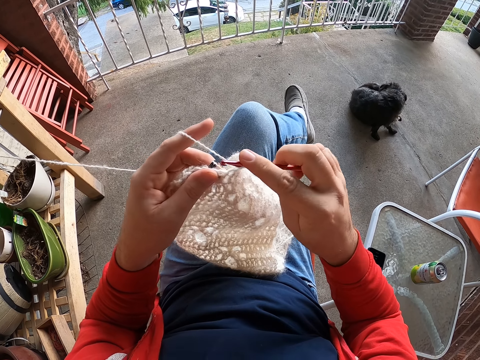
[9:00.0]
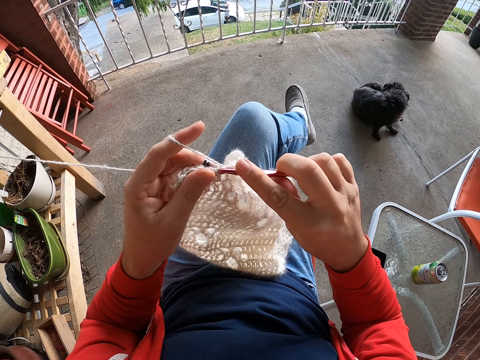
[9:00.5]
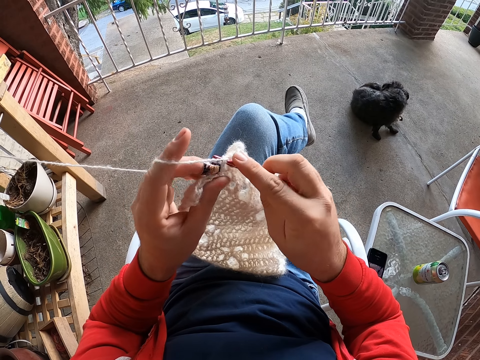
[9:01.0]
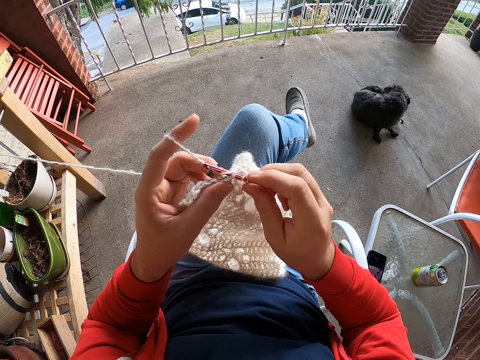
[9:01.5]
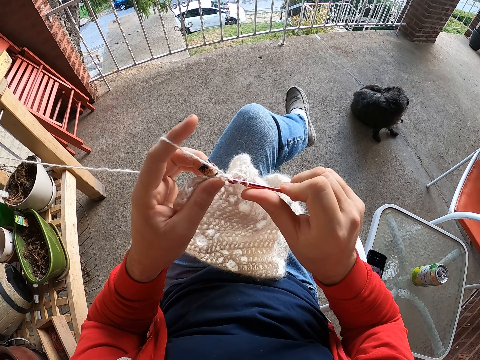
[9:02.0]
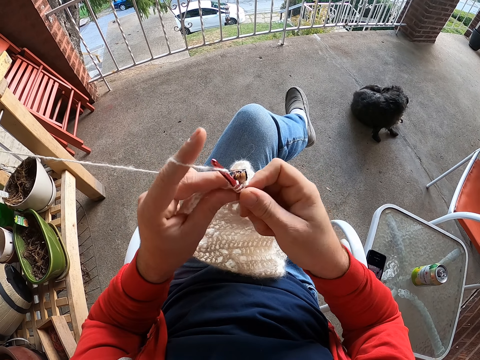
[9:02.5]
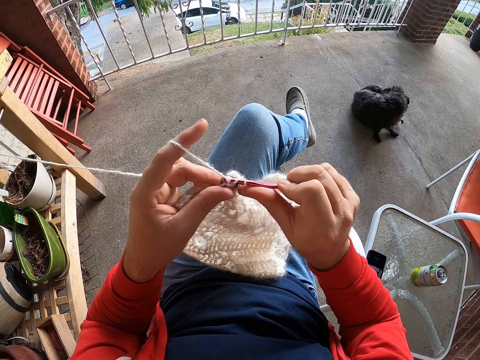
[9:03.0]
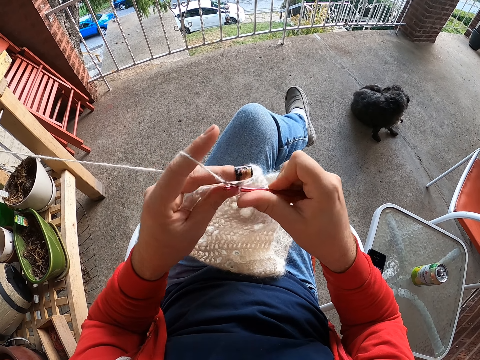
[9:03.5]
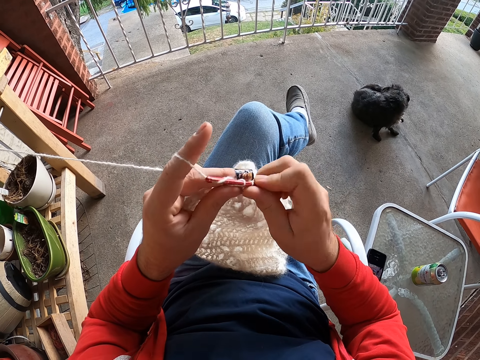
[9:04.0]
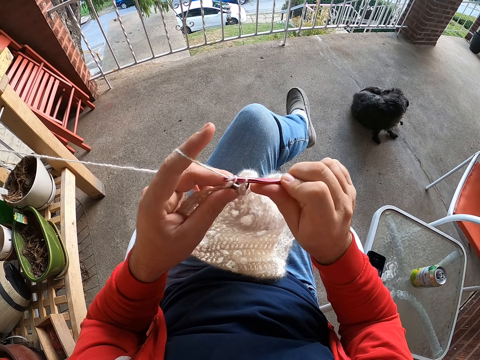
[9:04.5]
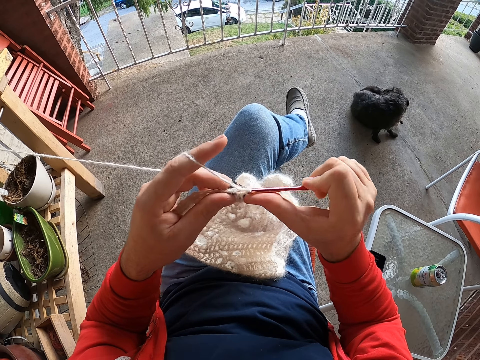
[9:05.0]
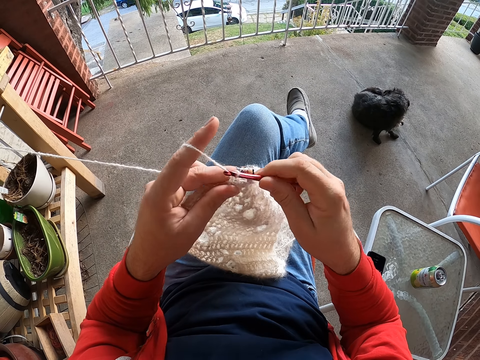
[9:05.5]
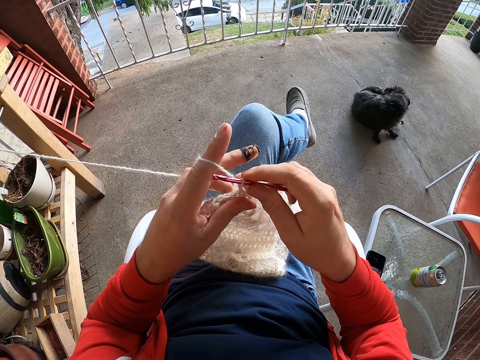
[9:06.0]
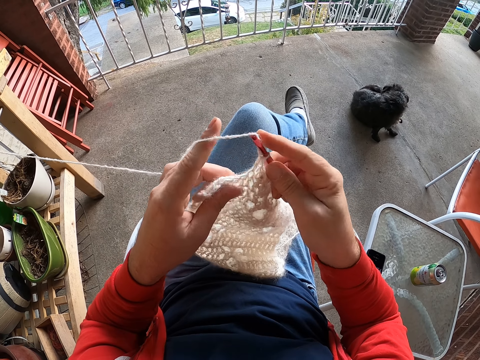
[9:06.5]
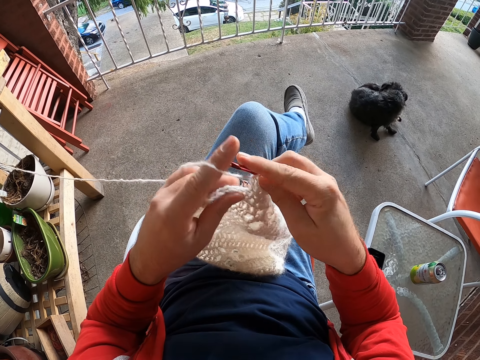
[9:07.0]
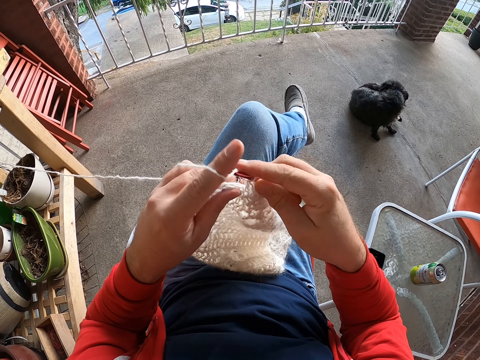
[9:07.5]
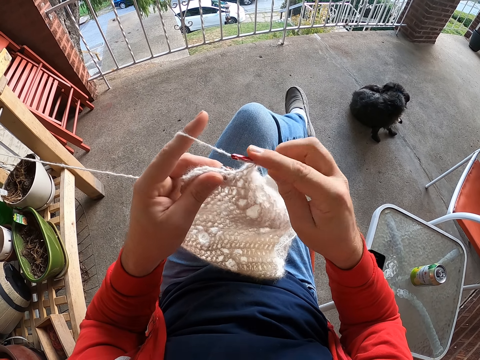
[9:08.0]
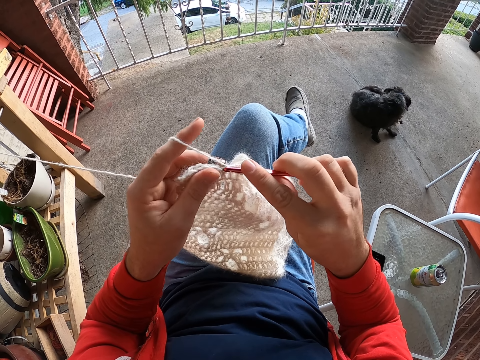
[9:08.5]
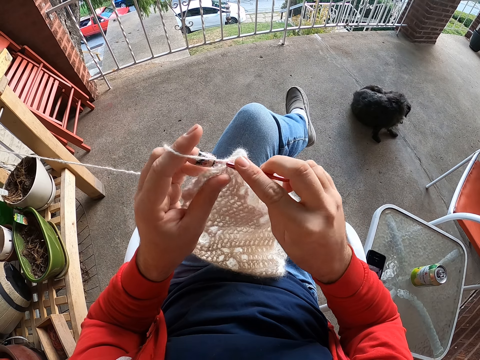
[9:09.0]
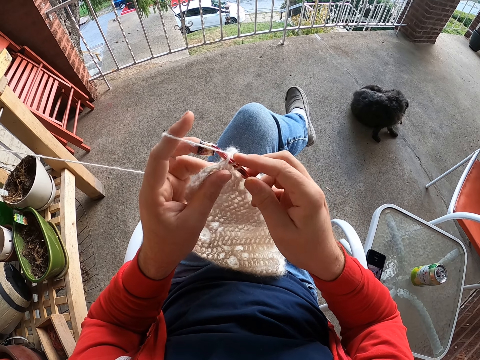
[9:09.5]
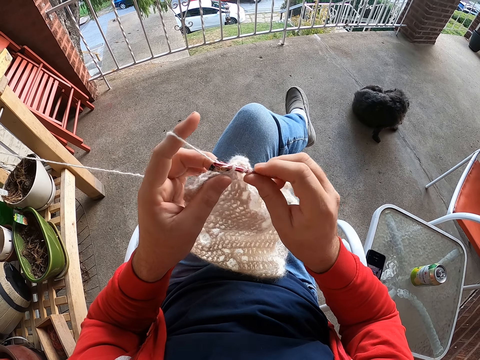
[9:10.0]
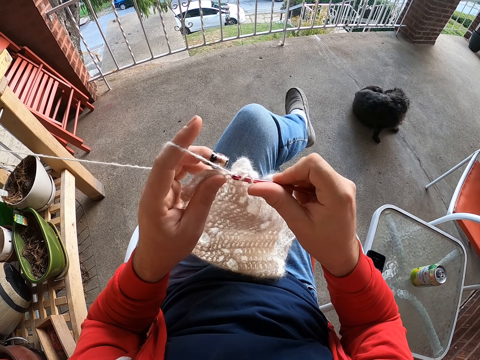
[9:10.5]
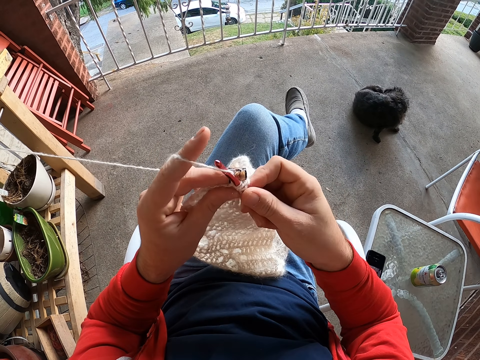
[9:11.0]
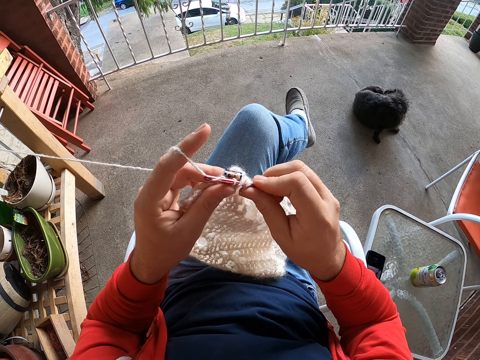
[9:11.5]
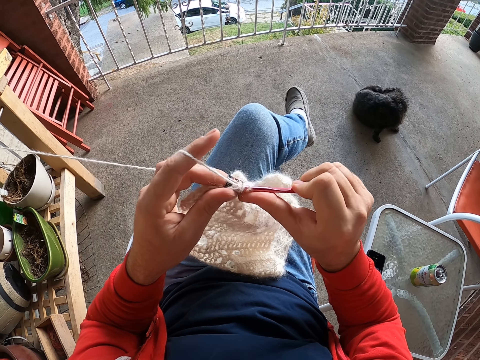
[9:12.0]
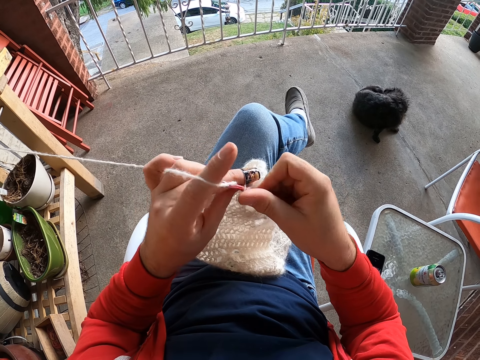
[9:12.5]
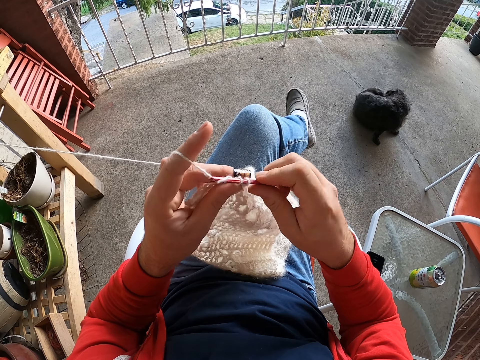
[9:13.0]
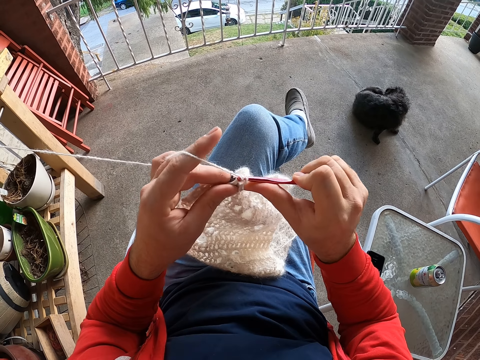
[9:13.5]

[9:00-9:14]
The camera wearer rolls thread on a fabric. They knit the fabric. They adjust the fabric. They roll thread on a crochet. They knit the fabric.

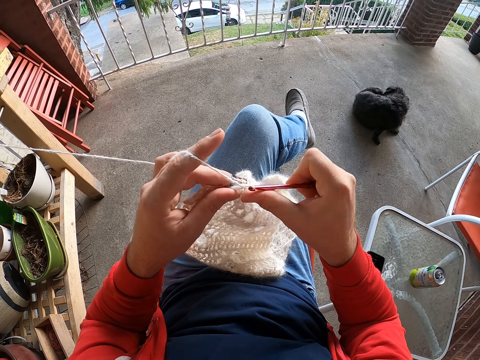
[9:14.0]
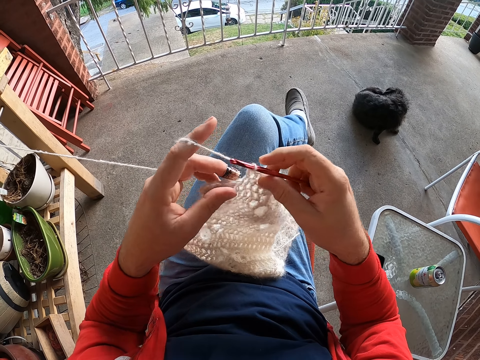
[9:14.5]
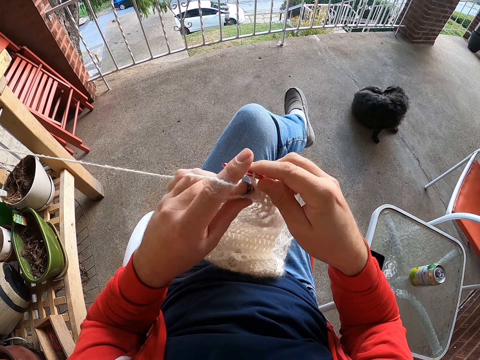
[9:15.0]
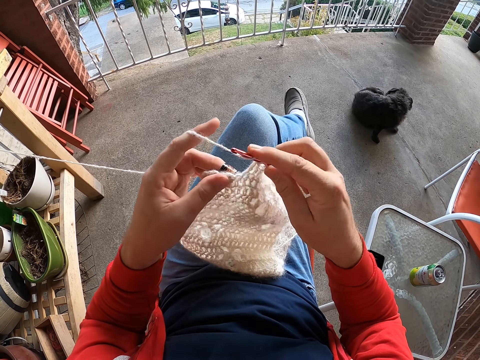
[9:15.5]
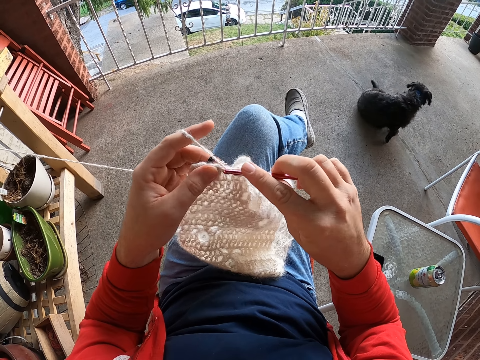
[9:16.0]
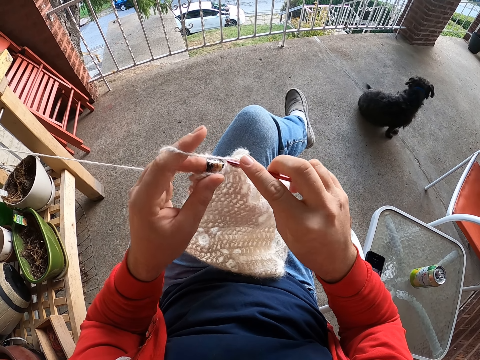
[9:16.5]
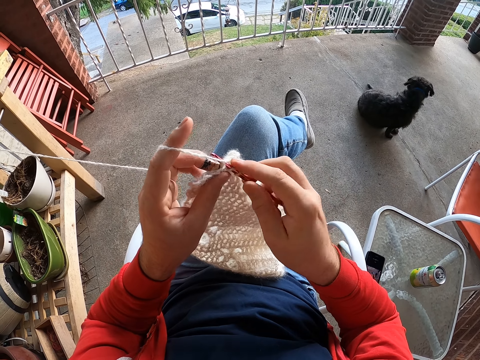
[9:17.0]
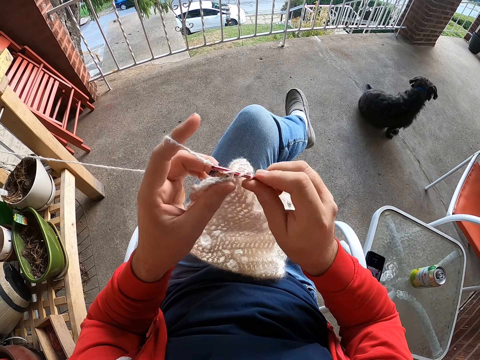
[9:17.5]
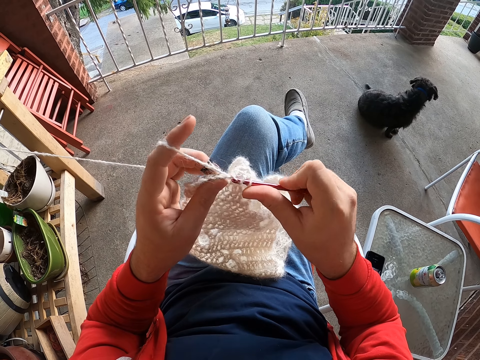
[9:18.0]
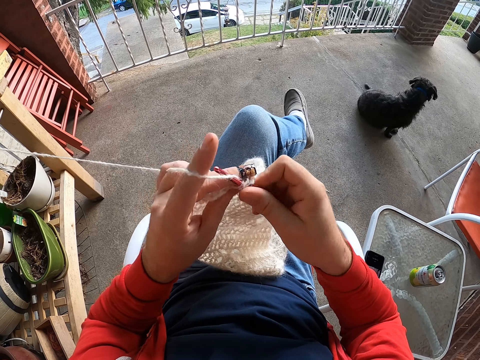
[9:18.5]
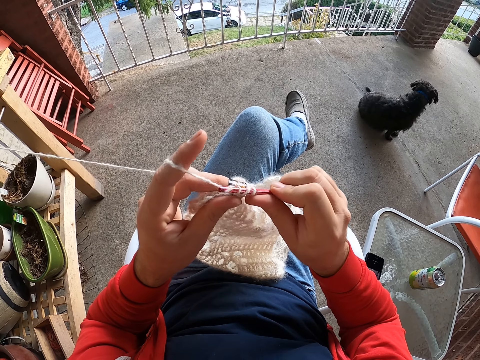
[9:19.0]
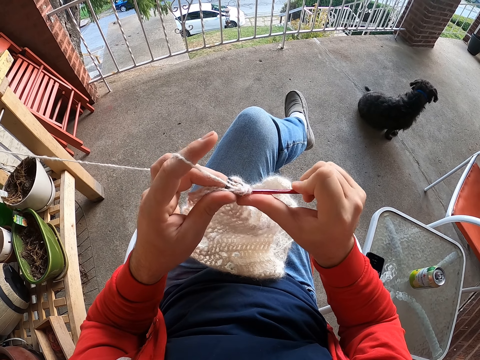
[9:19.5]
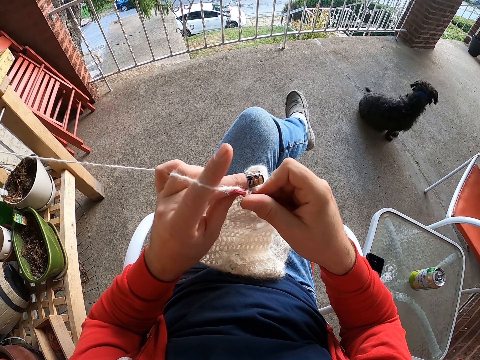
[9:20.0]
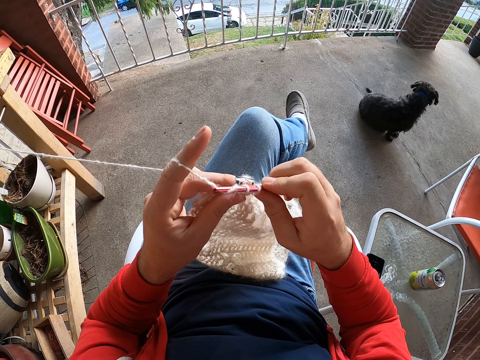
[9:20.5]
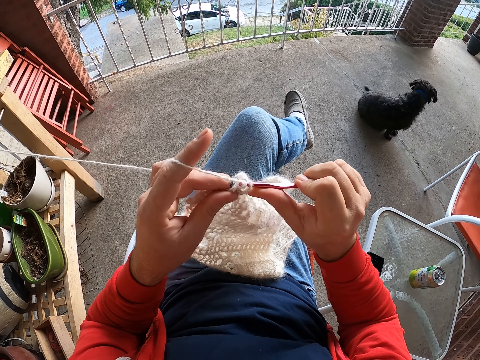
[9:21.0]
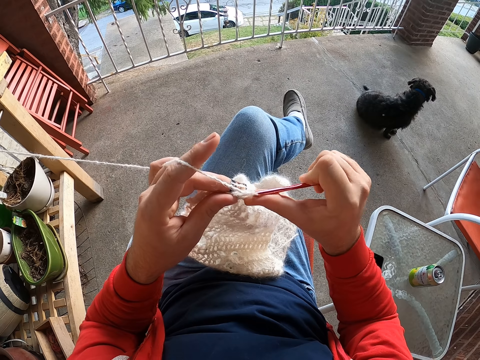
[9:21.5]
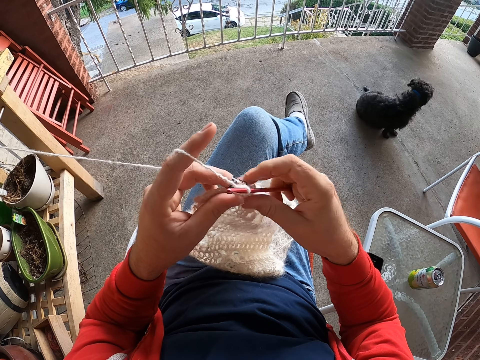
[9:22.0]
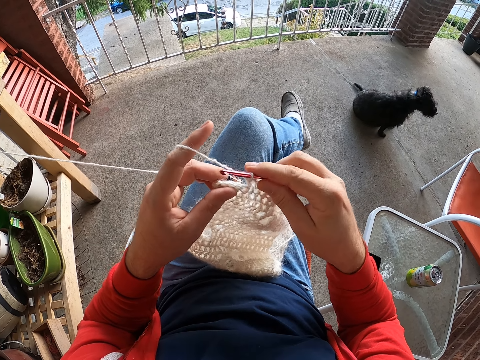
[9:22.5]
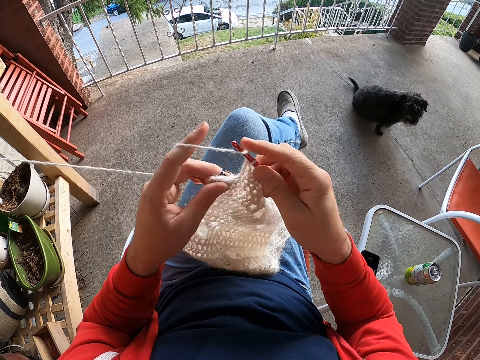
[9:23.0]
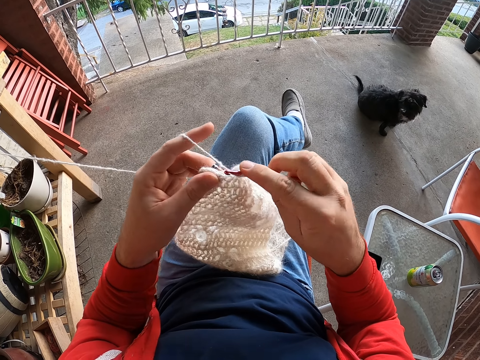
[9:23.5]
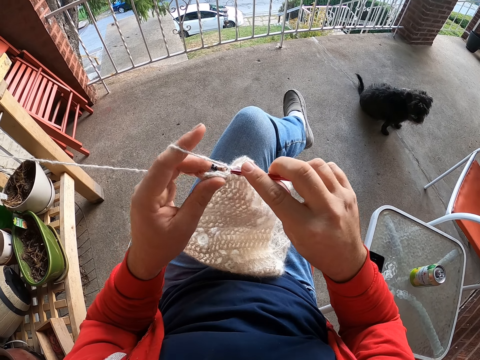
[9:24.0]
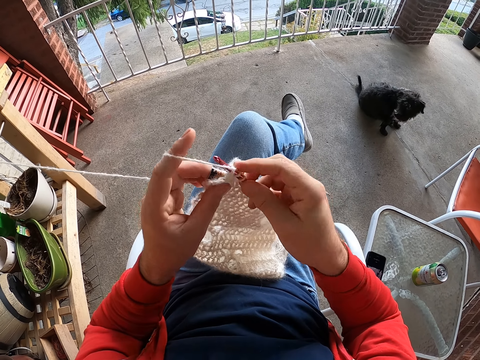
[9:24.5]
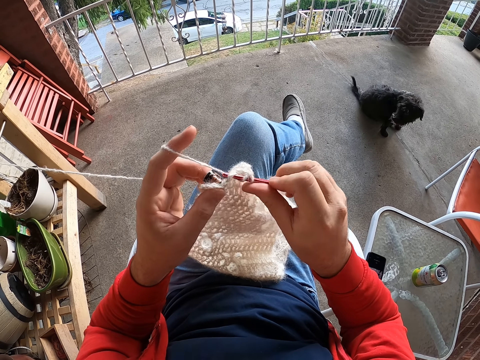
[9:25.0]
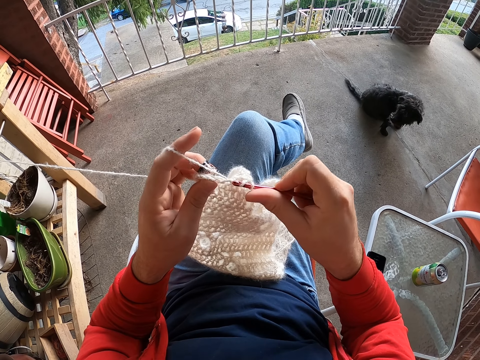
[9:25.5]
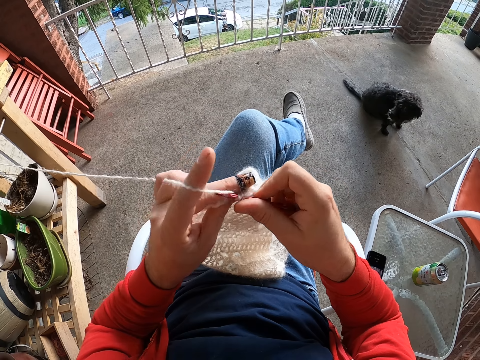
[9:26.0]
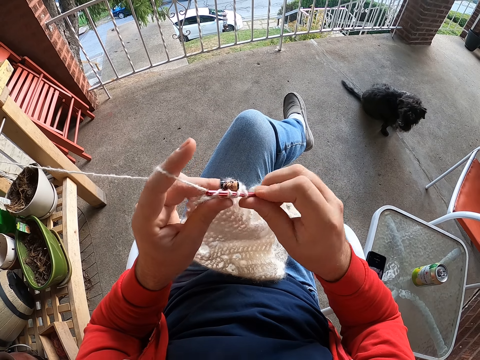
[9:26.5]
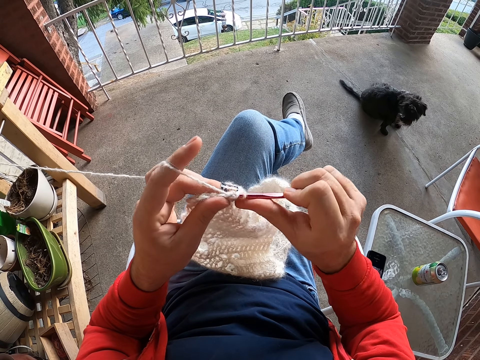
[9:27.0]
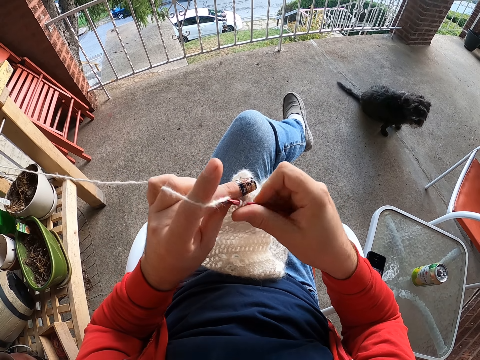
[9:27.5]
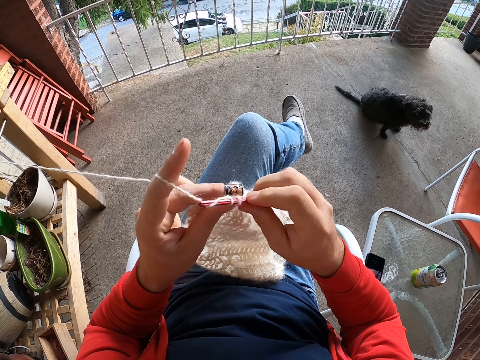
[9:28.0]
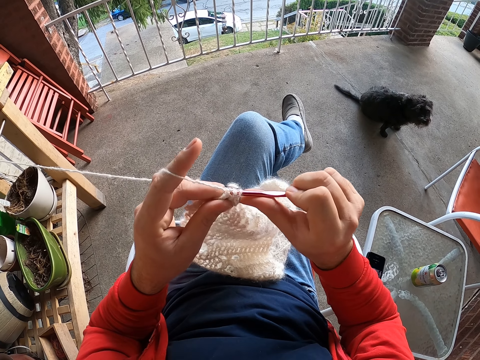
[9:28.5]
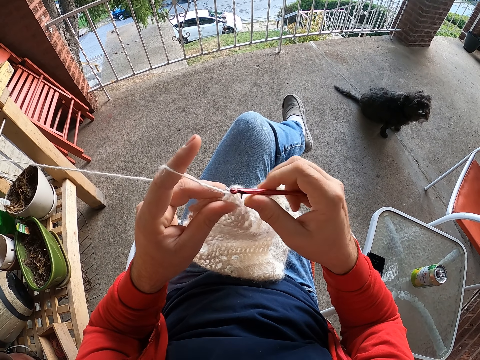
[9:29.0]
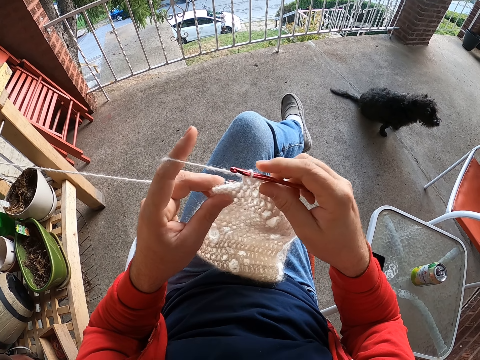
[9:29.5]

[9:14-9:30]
The camera wearer rolls thread on a crochet. They knit a fabric. They roll thread on the crochet. They adjust the fabric. They knit the fabric. They roll thread on the crochet. They knit.
